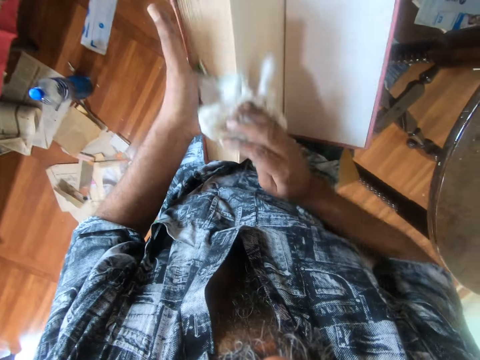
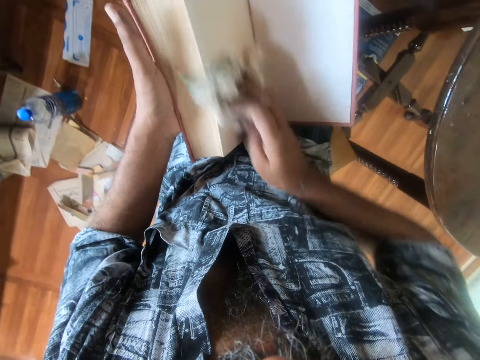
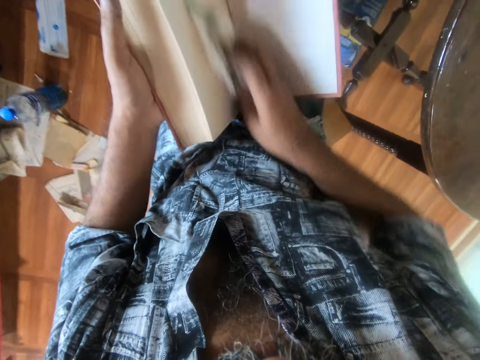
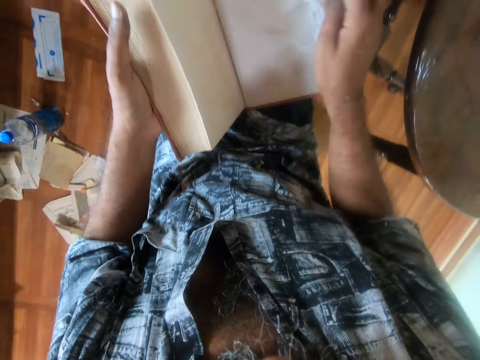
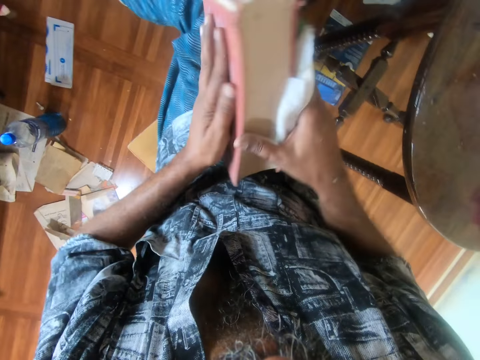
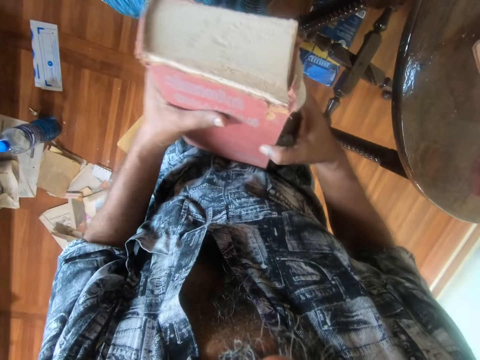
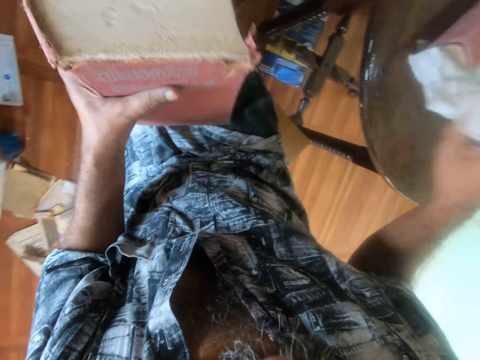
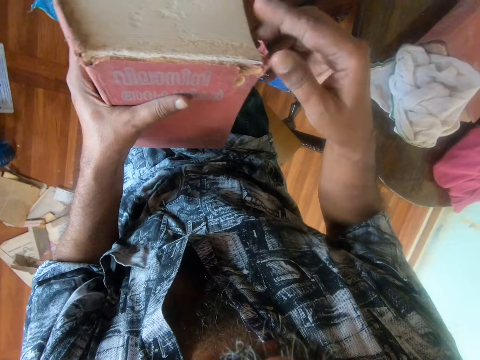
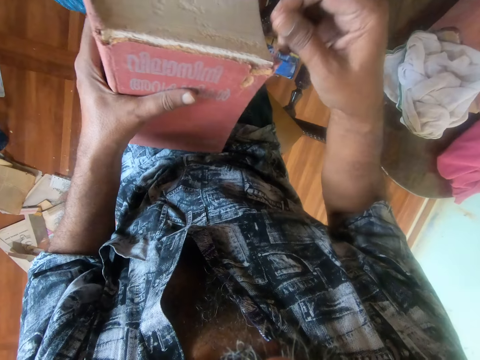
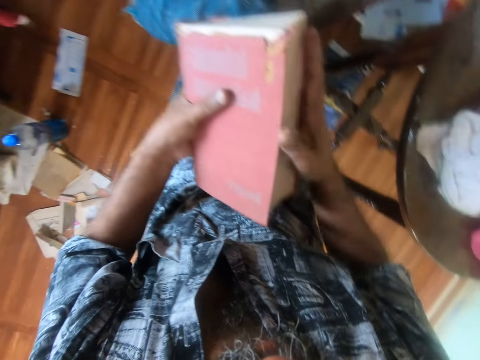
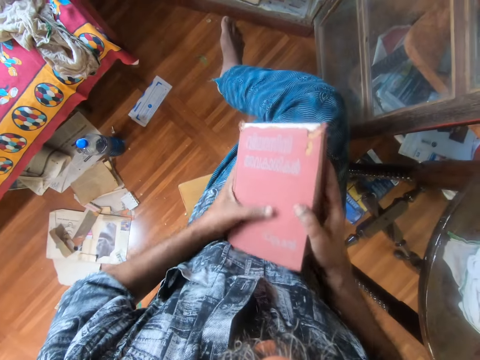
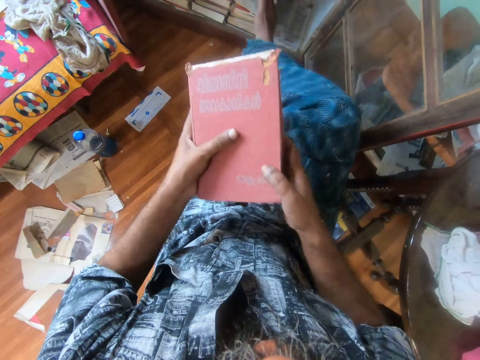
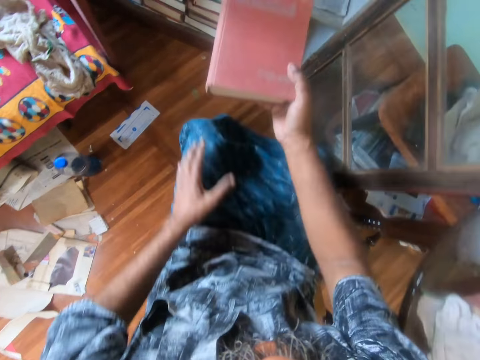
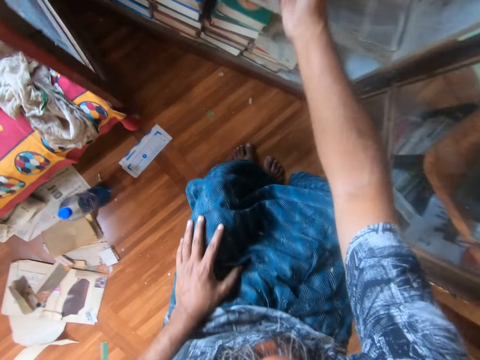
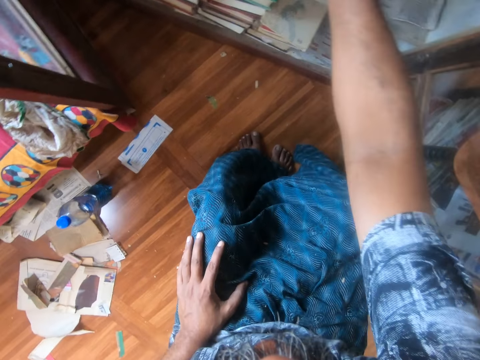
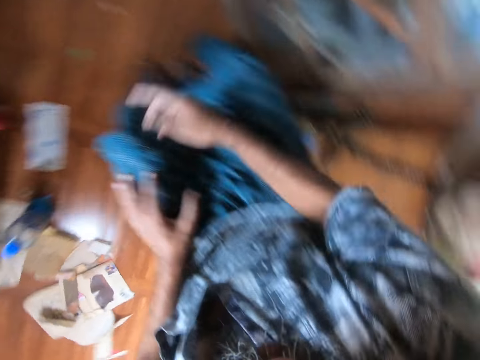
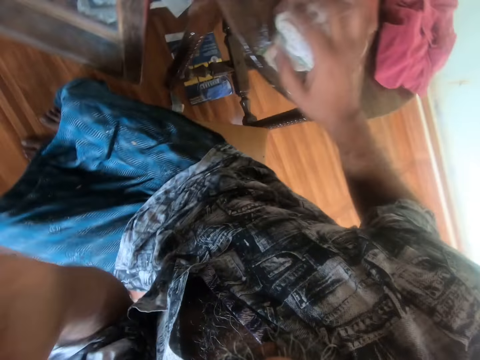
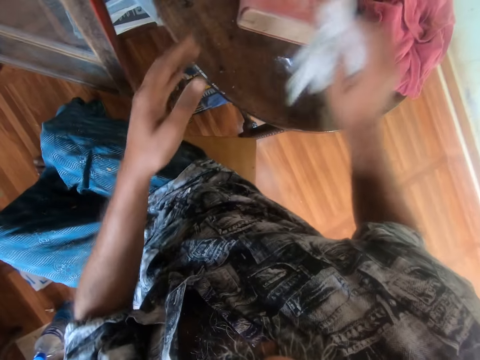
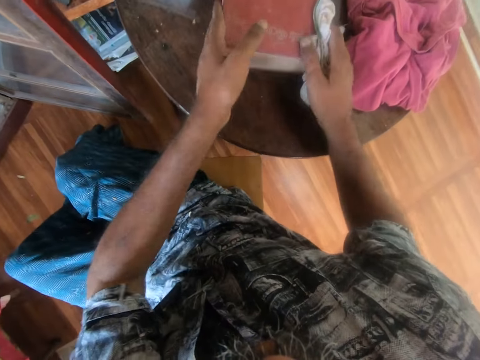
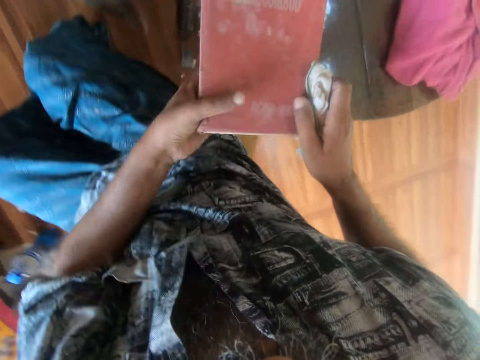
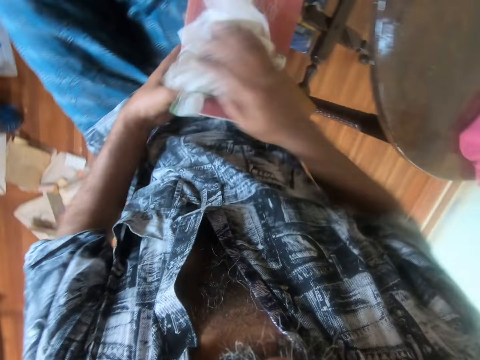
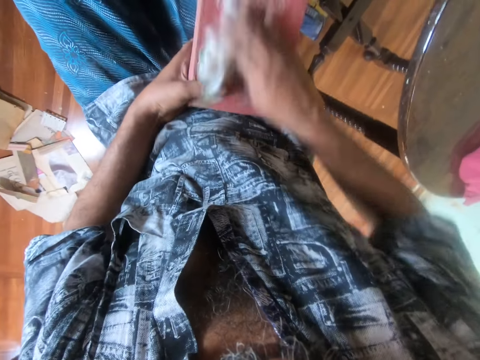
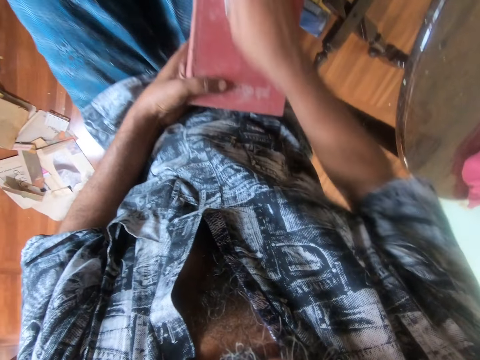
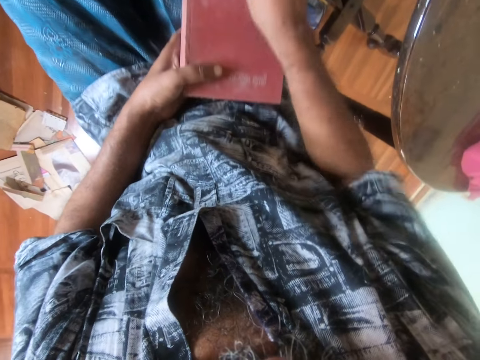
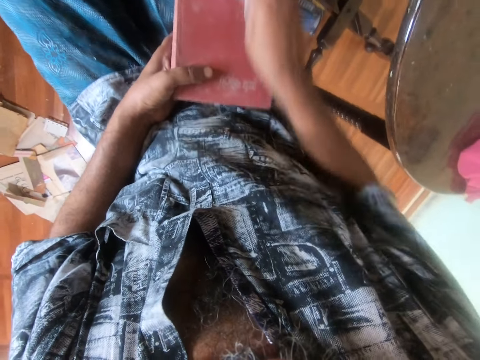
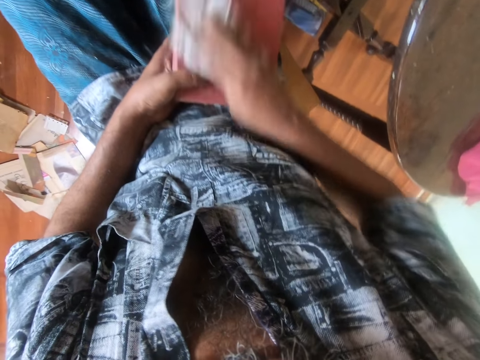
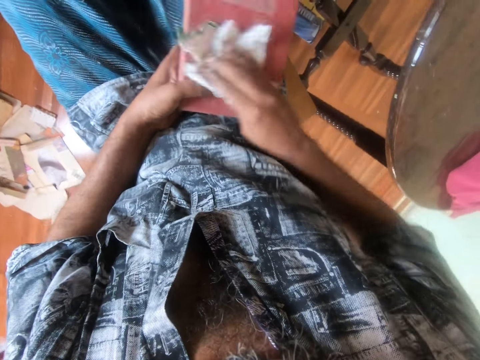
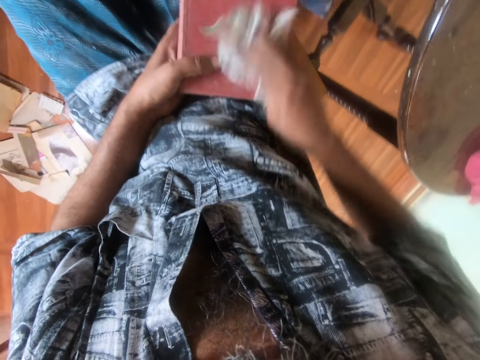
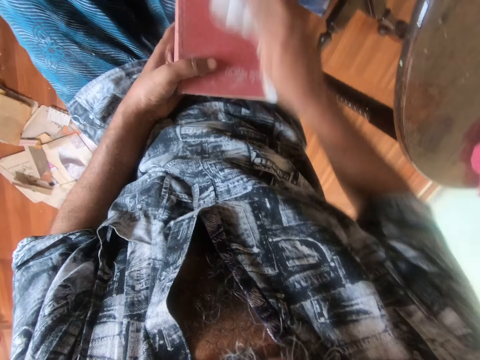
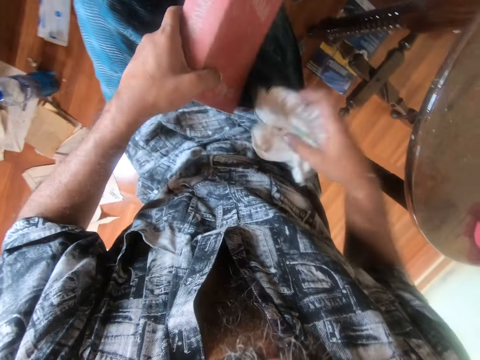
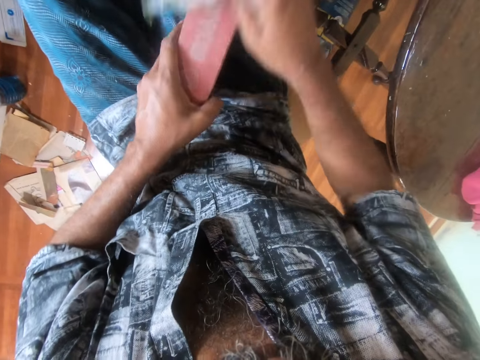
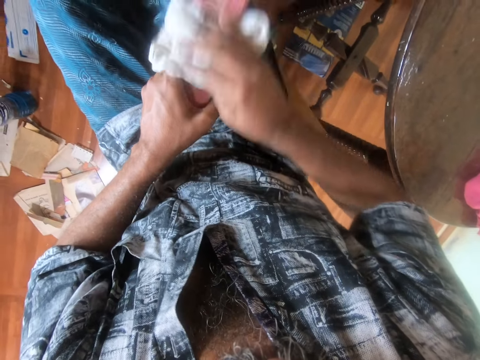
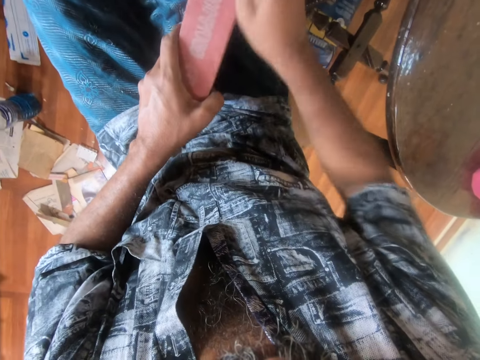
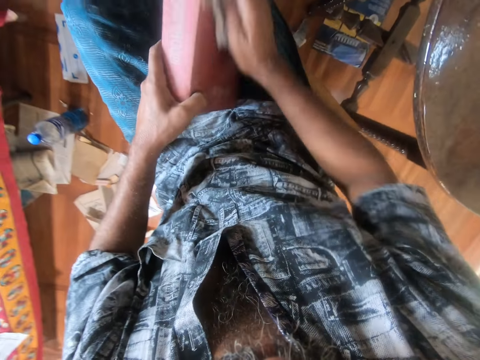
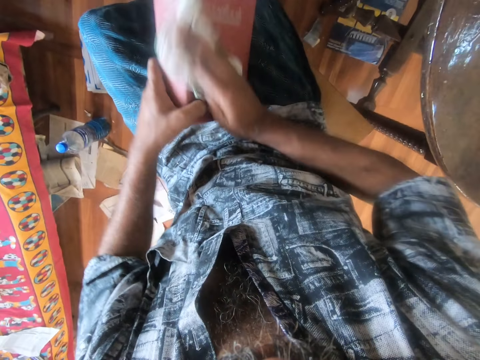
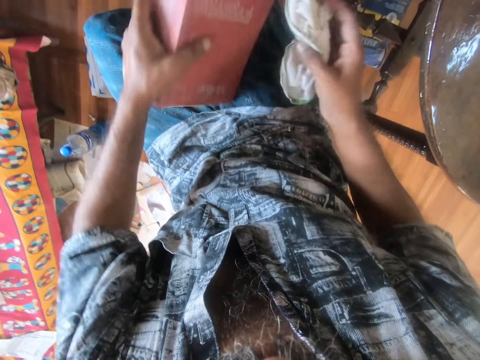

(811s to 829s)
The camera wearer puts a towel on the table. He puts the book on the bookshelf. He picks a book from the table. He wipes the book with a cloth. He adjusts the book on his lap. He wipes the book with a piece of cloth.

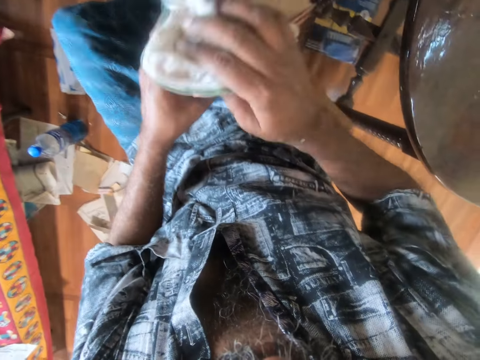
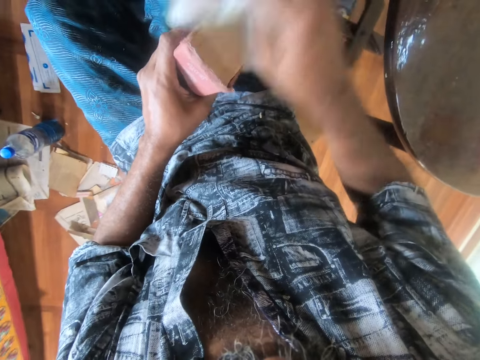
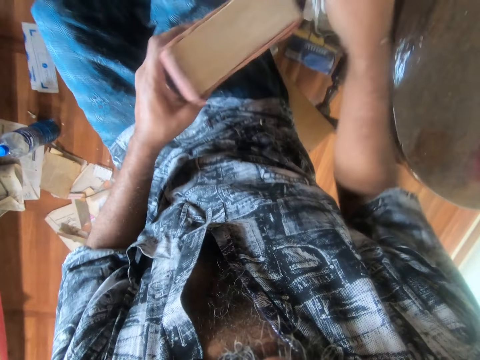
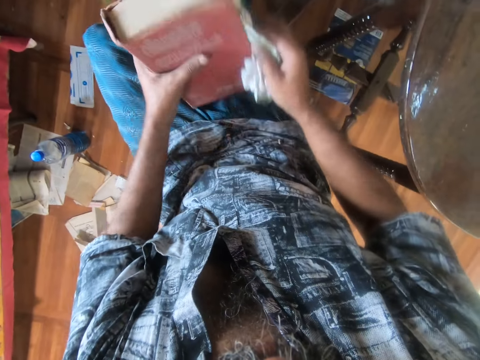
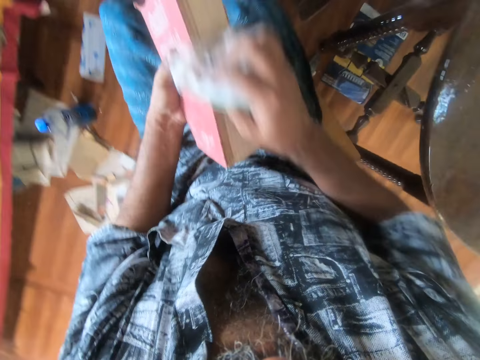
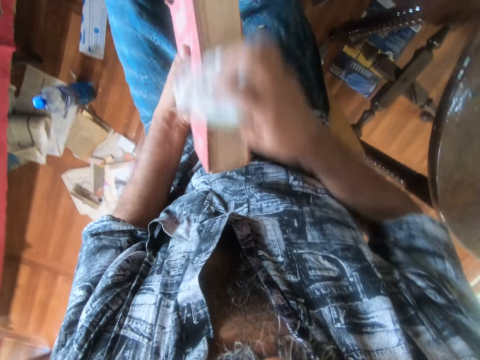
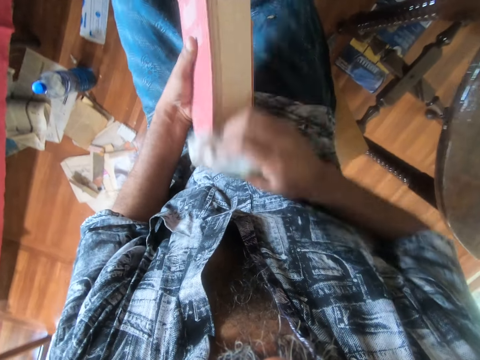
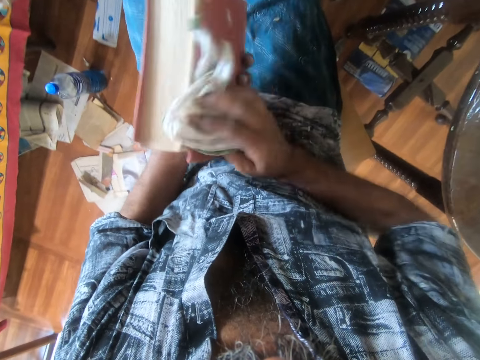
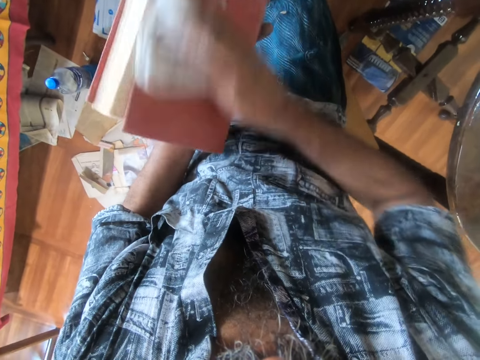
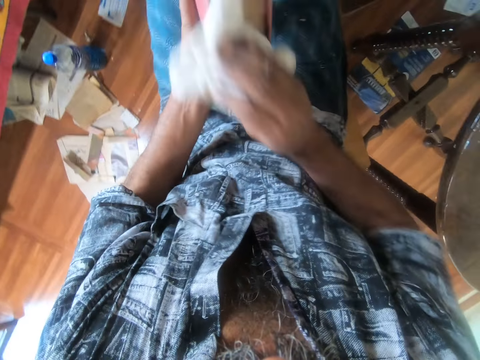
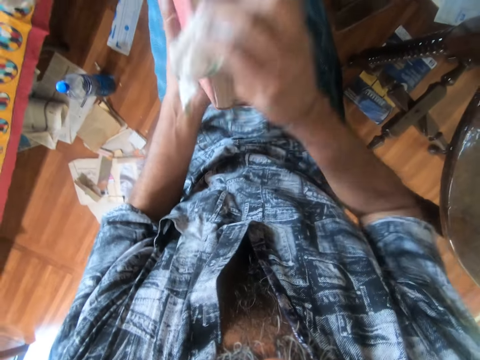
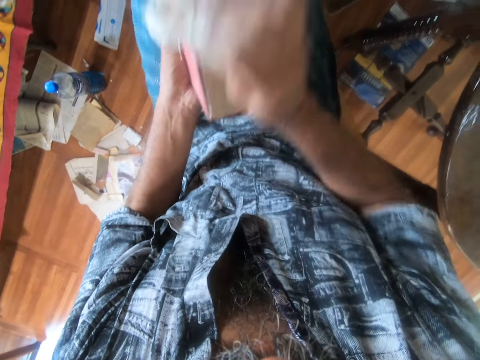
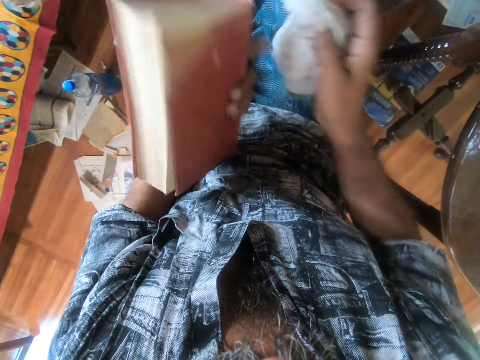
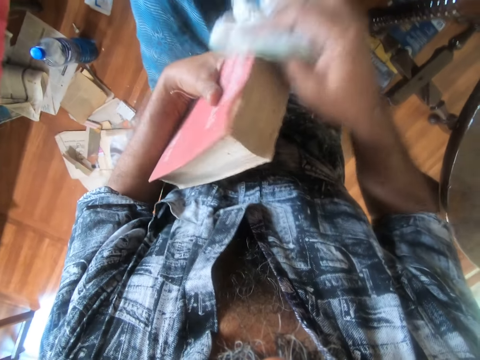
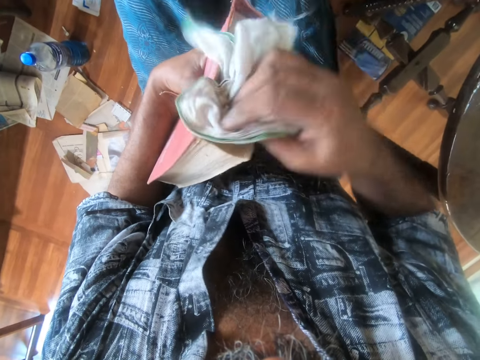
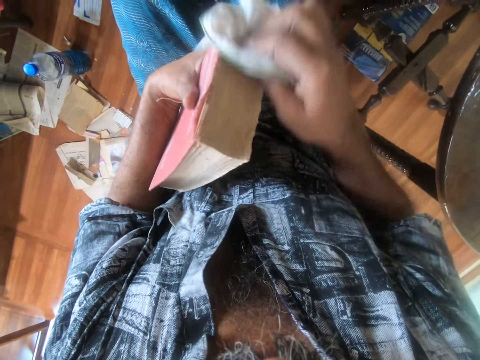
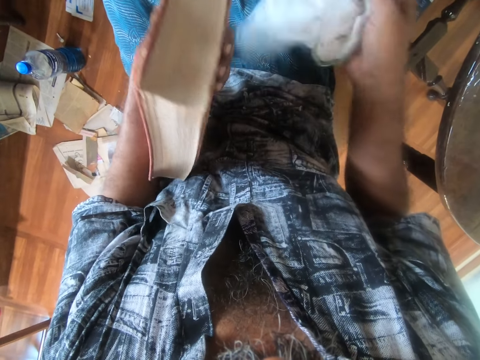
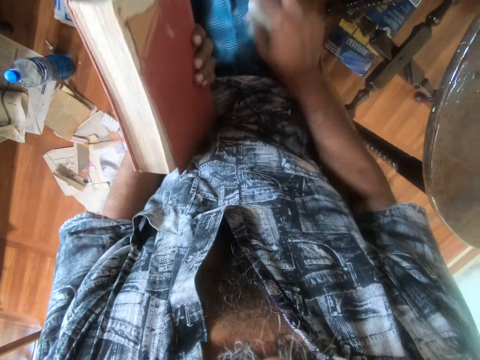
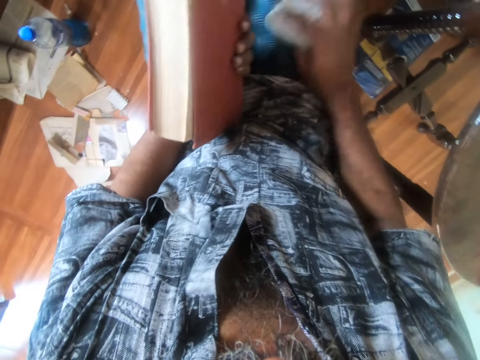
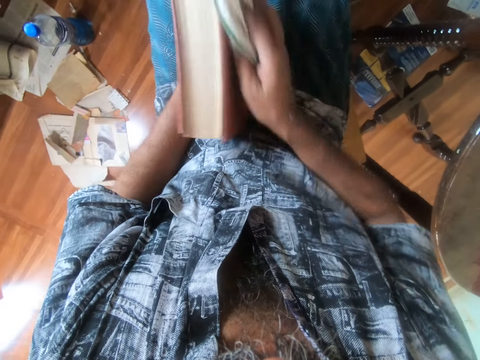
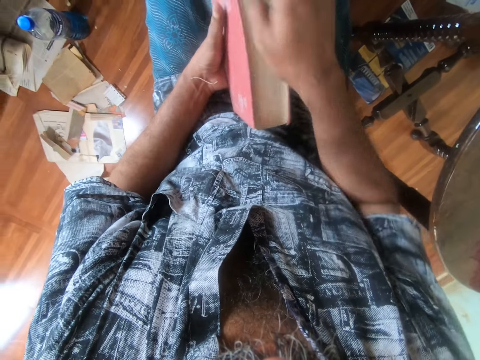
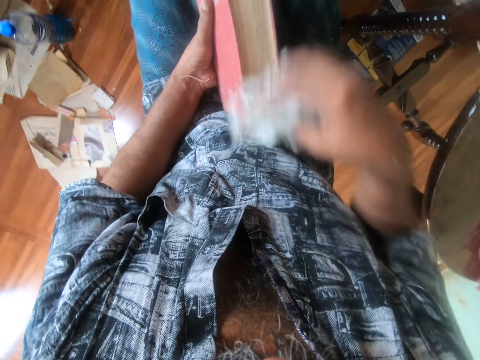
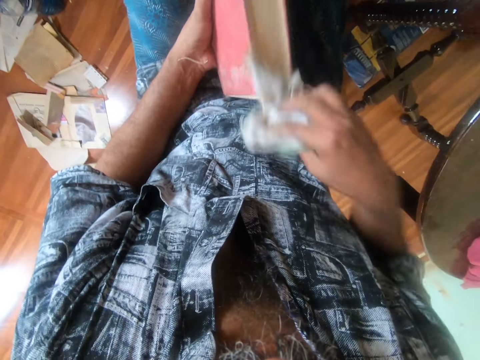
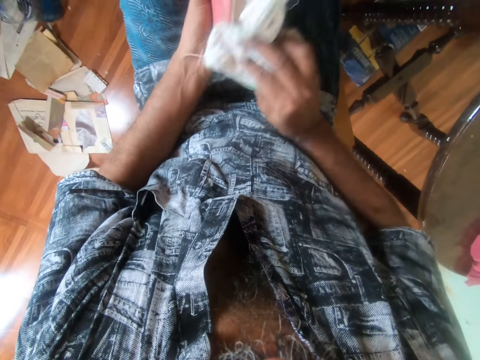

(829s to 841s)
The camera wearer adjusts a book on his lap. He wipes the book with a piece of cloth. He adjusts the book on his lap. He wipes the book with the piece of cloth. He wipes his trousers. He wipes the book with the piece of cloth.
